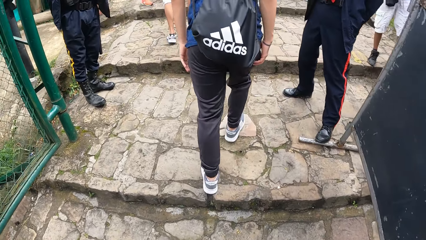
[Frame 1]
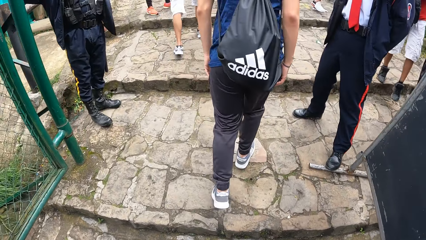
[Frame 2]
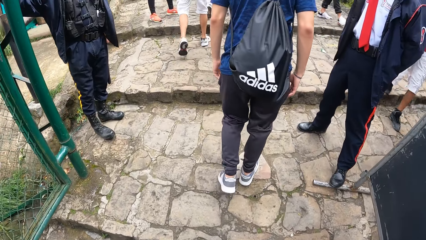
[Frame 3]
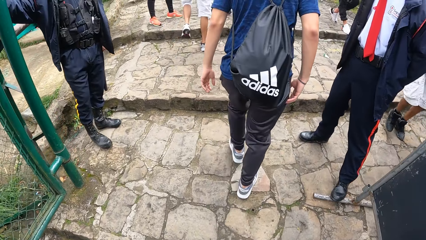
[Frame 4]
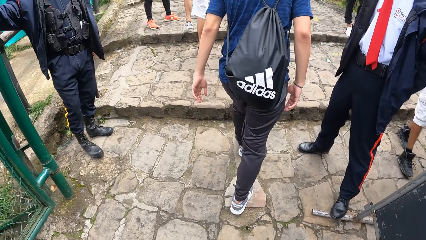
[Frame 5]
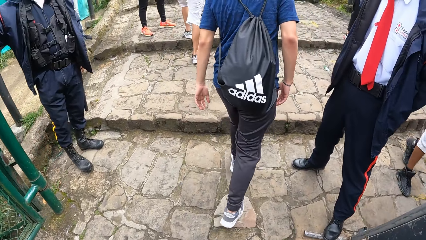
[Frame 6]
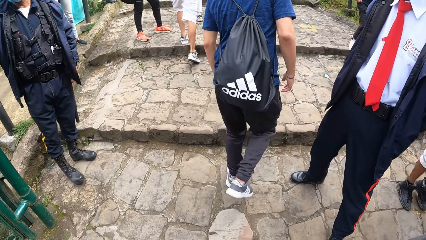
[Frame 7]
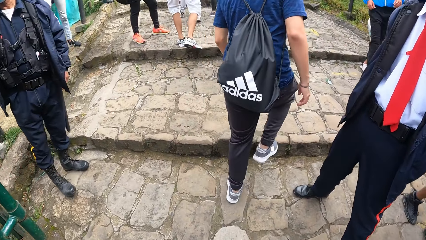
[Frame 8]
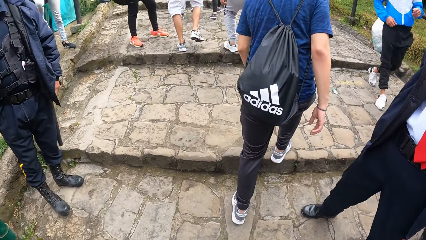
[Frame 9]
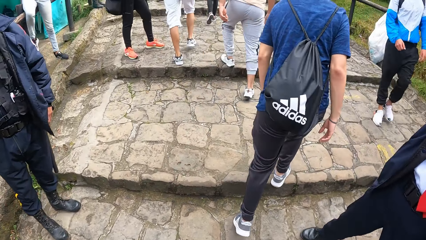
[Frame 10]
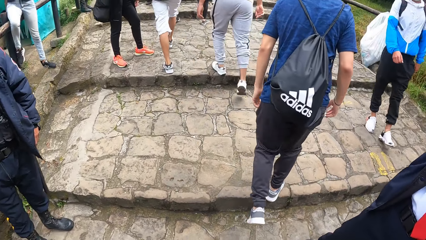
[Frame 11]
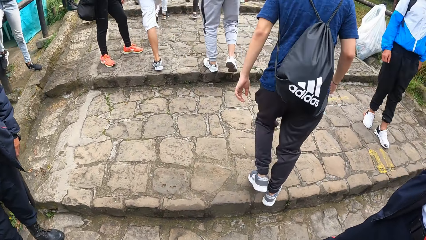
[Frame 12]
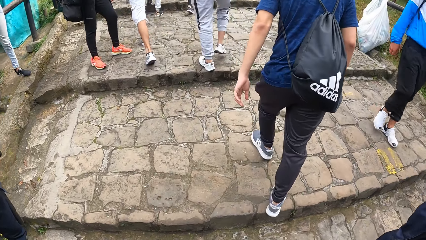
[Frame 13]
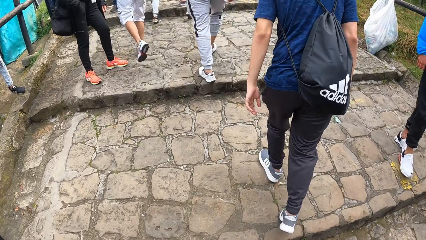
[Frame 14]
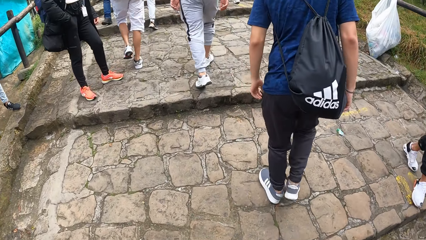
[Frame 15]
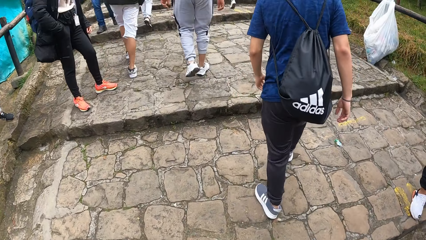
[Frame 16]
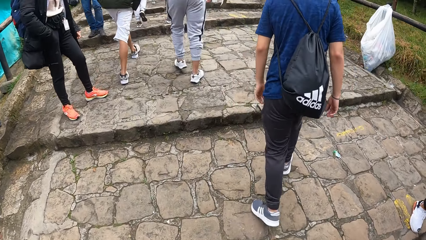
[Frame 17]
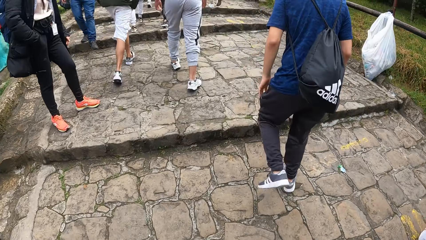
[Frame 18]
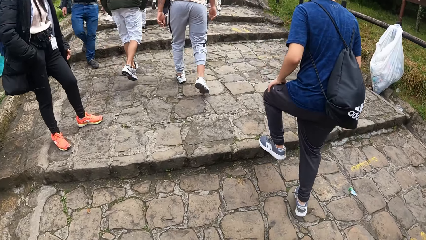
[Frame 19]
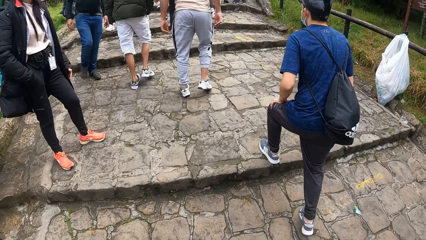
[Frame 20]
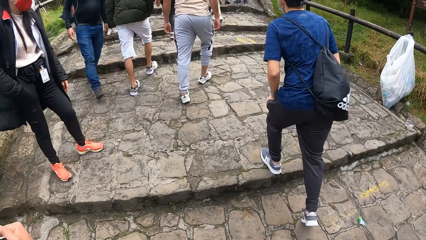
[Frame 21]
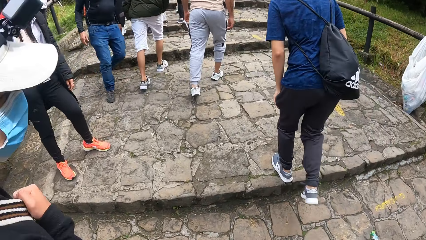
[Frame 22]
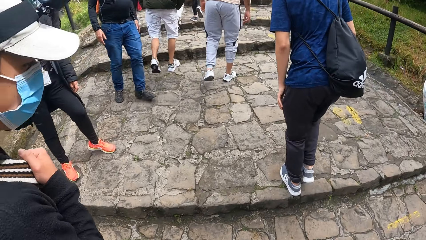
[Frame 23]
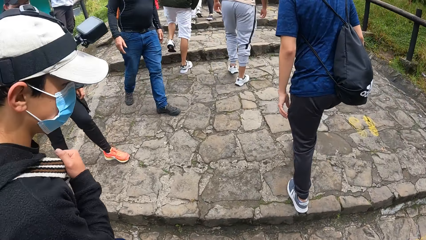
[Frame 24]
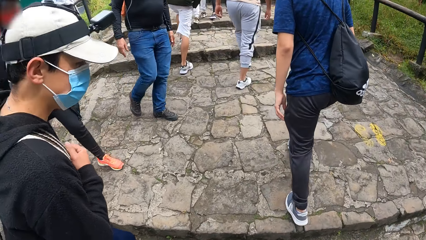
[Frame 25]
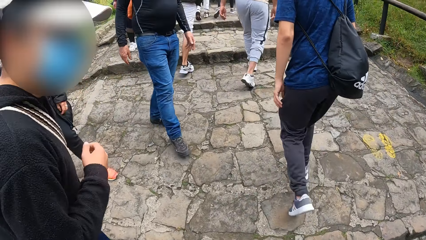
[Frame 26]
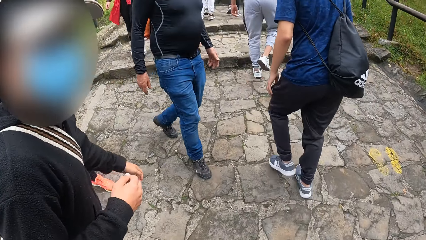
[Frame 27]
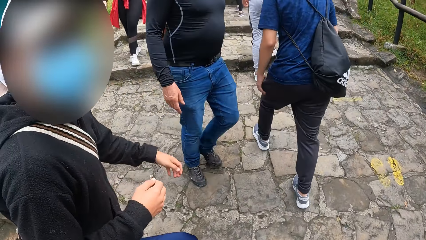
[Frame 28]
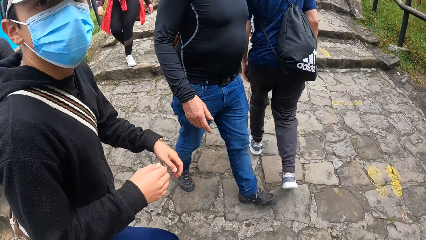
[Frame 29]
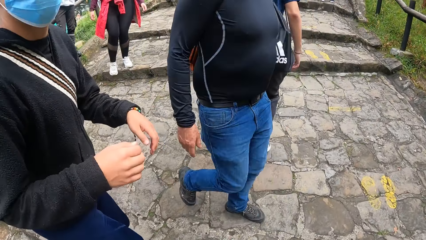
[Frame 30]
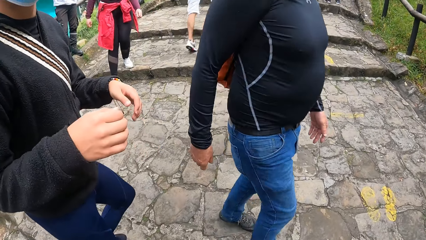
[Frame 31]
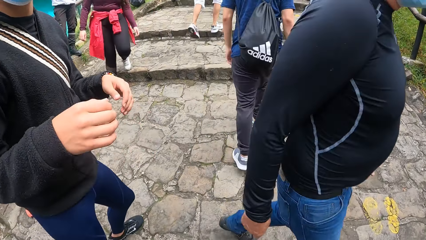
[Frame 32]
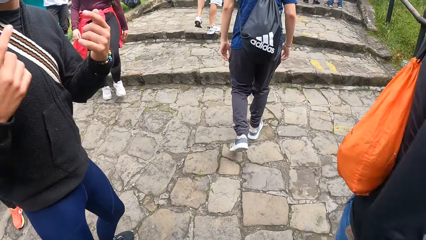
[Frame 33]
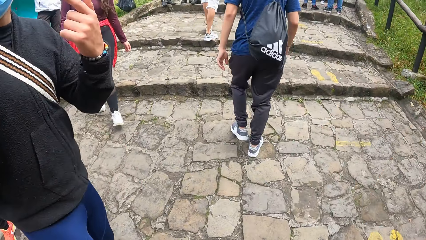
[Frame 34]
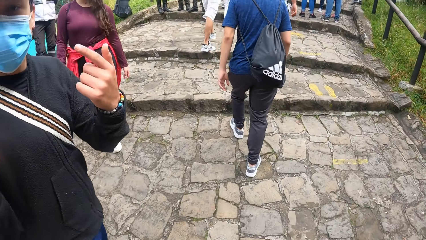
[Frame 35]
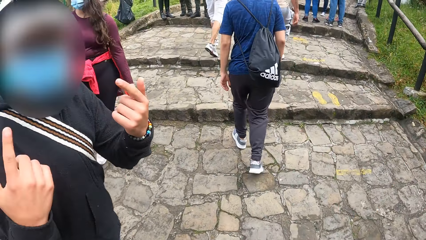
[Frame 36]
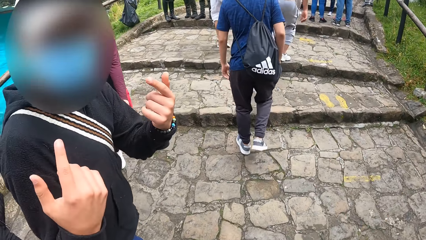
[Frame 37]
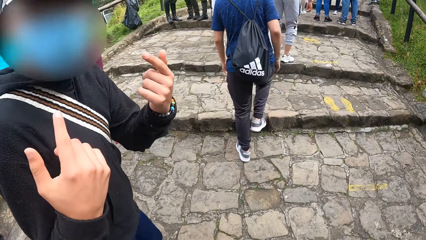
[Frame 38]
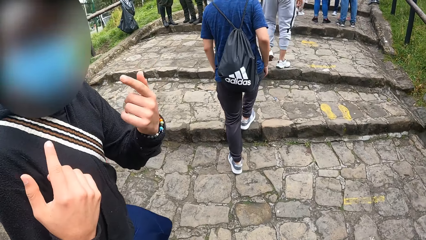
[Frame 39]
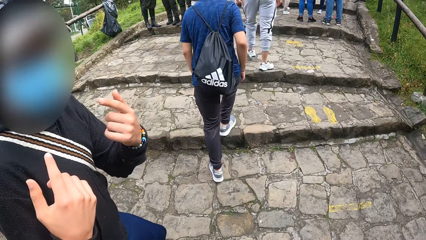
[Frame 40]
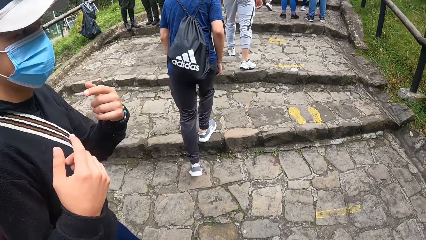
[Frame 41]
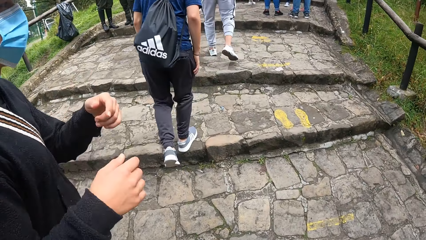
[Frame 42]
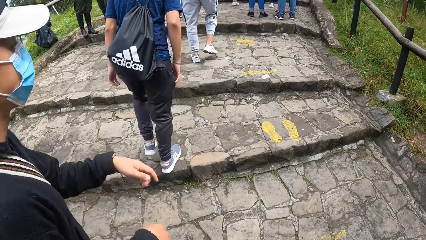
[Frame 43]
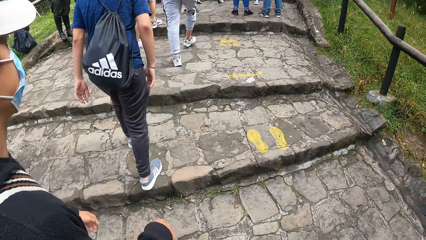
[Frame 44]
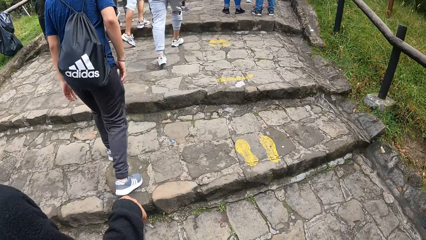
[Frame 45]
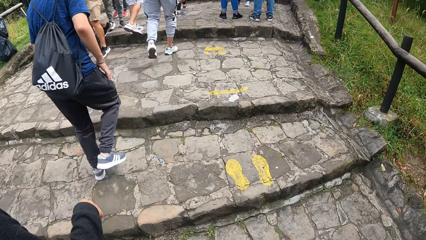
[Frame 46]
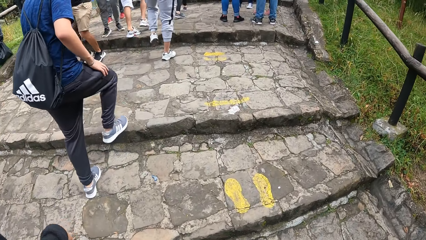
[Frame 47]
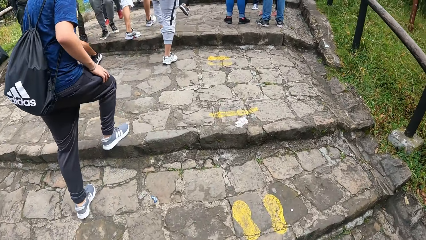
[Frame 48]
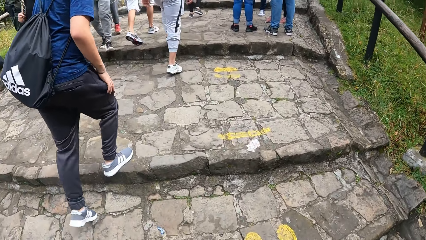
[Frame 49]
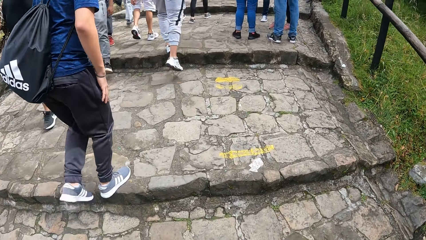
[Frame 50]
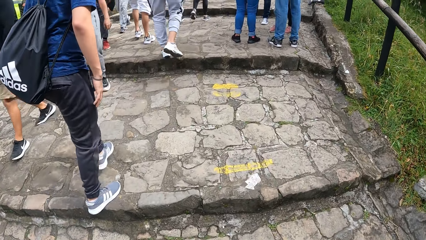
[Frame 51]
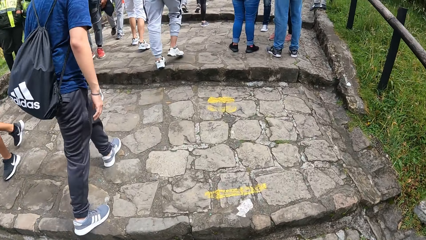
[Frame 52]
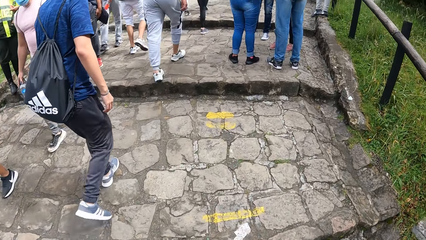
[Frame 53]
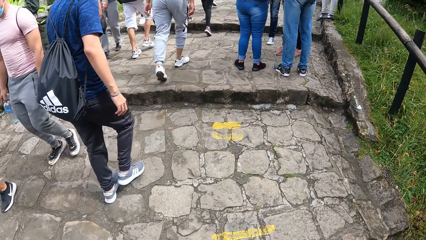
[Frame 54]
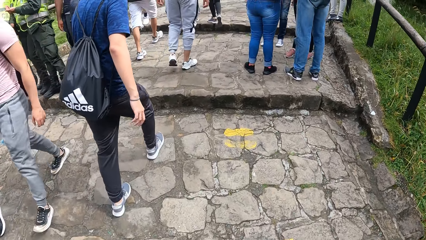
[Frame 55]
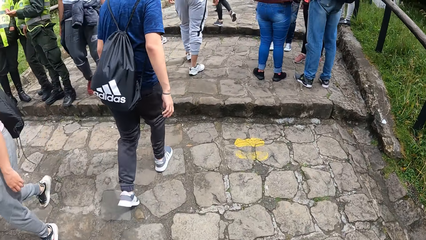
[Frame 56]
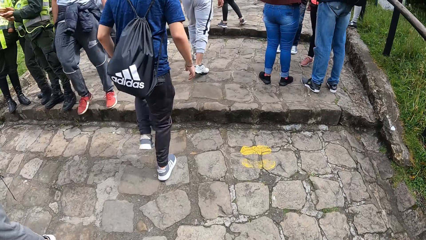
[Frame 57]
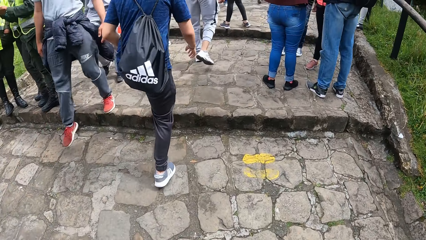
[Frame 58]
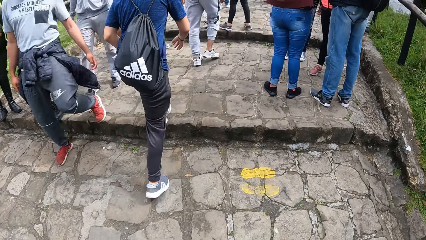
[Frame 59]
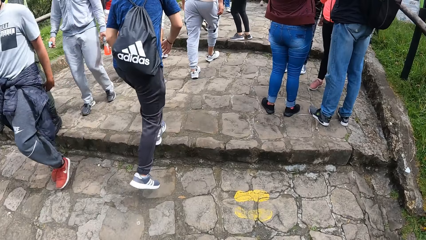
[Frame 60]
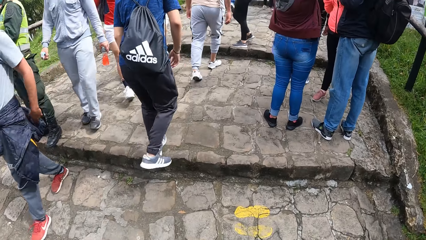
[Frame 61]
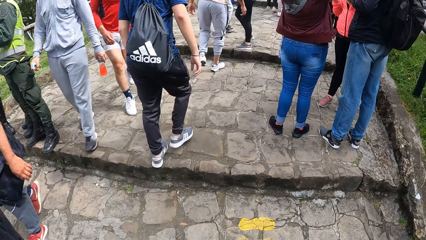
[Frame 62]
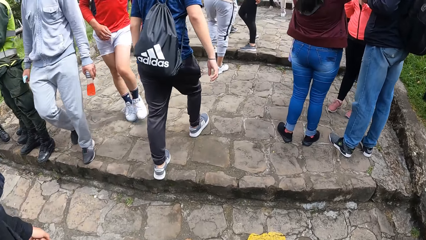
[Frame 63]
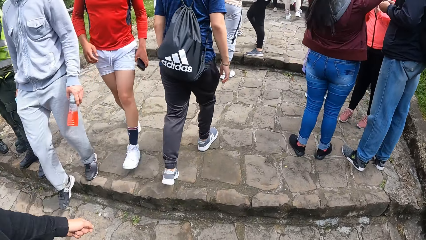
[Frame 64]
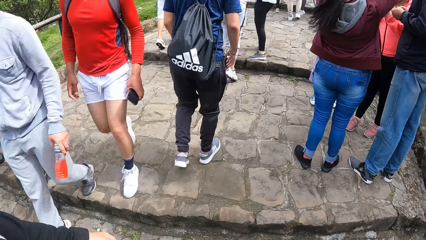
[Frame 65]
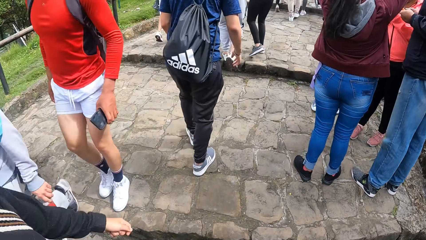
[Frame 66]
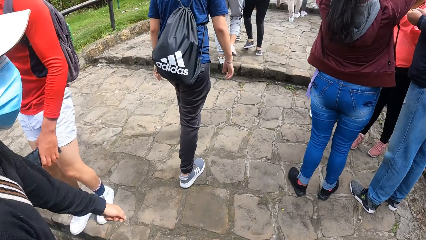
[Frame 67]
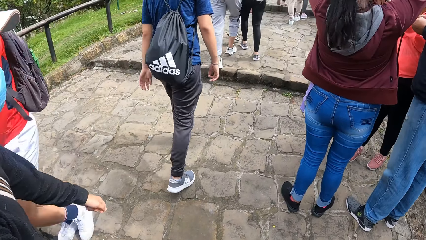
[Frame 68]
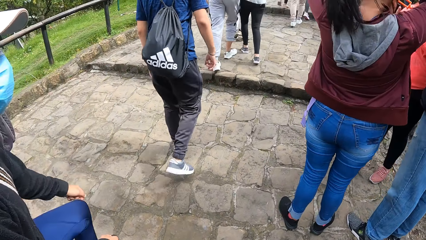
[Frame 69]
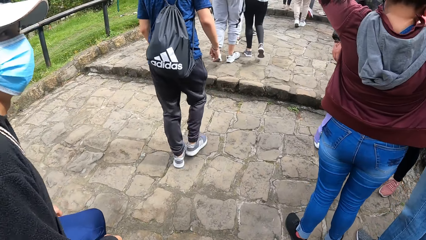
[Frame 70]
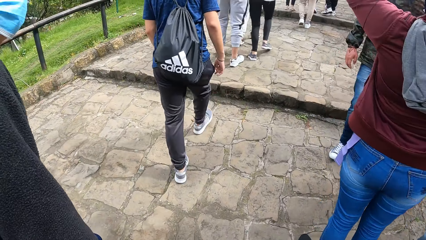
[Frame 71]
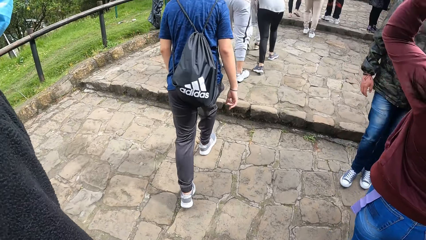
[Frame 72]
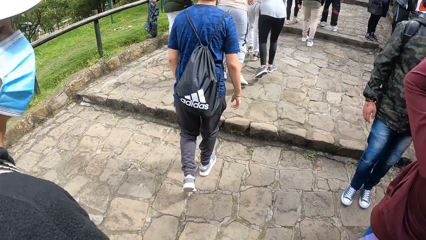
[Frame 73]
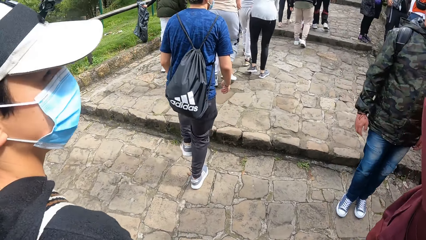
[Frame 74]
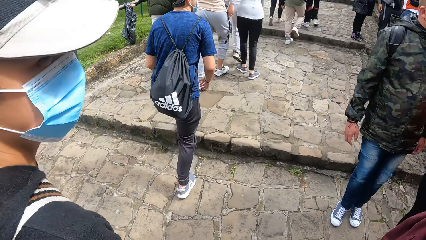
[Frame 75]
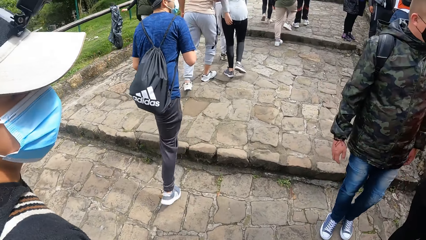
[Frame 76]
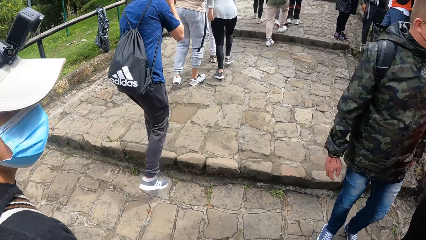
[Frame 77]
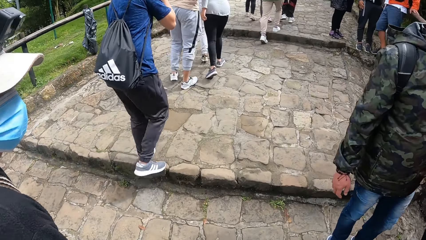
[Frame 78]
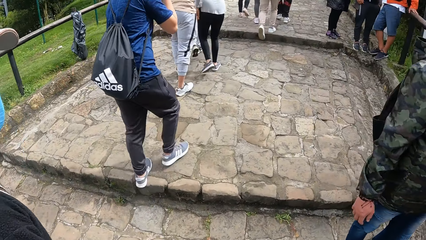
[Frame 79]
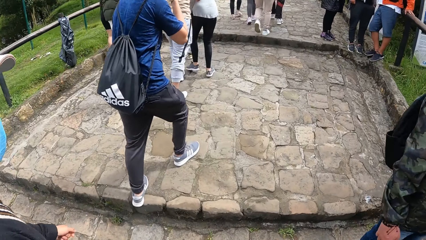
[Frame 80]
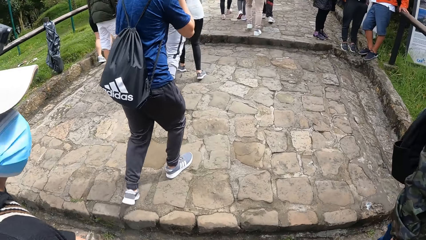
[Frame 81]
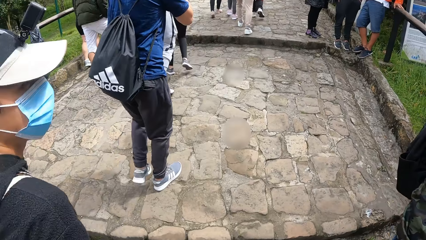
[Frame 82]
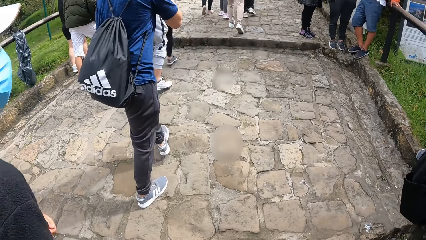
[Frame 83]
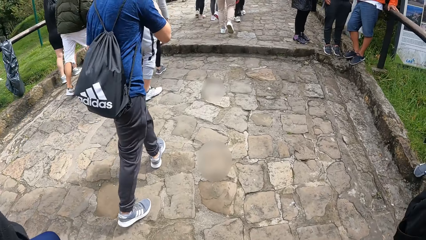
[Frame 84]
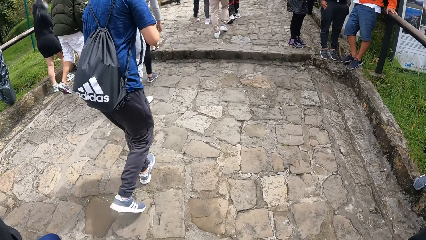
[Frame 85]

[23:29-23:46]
The camera wearer interacts with the first man.
